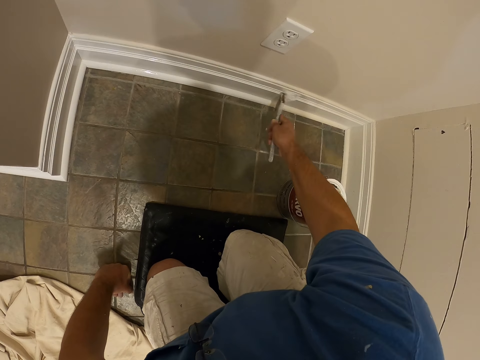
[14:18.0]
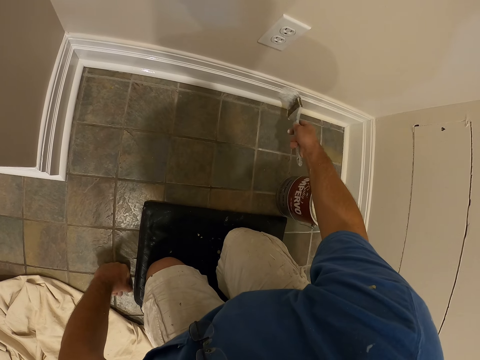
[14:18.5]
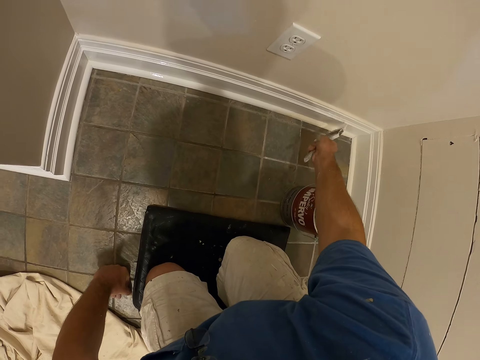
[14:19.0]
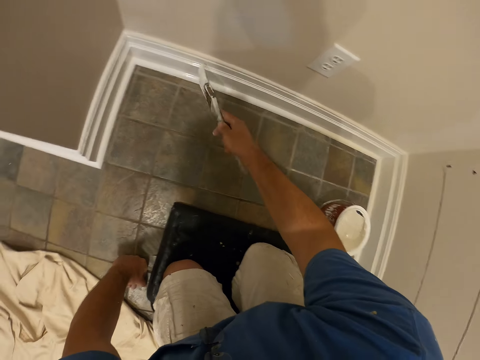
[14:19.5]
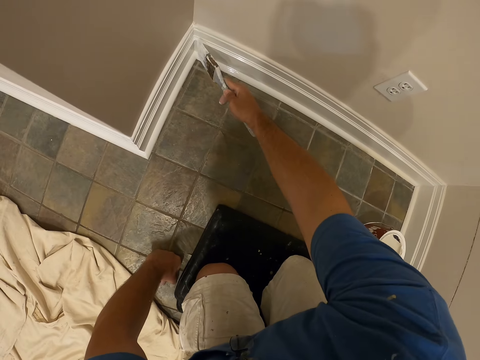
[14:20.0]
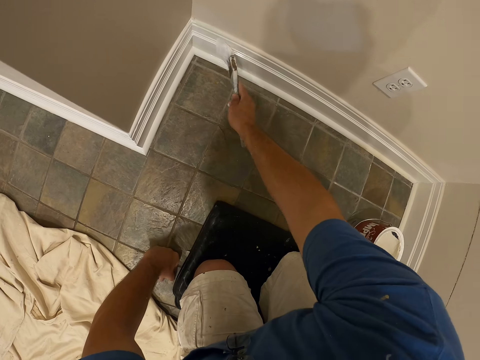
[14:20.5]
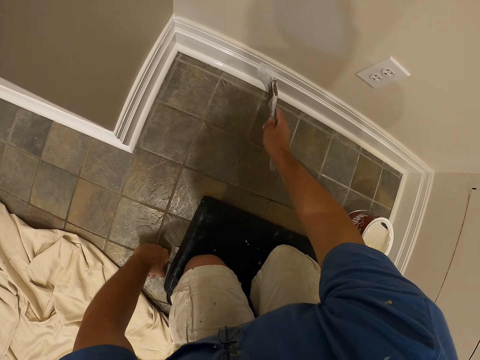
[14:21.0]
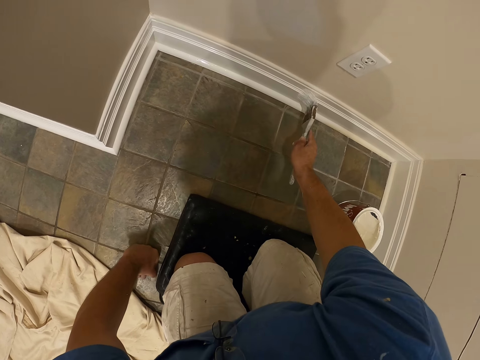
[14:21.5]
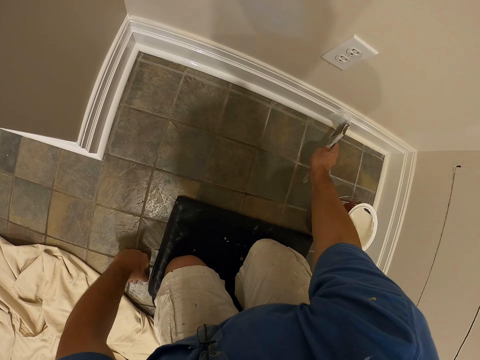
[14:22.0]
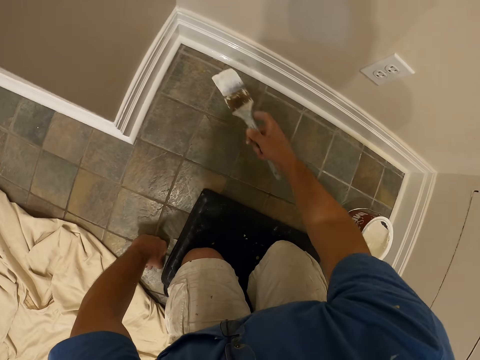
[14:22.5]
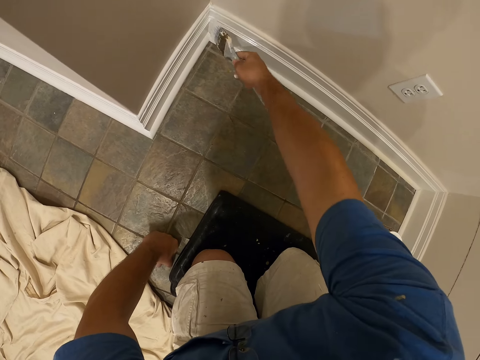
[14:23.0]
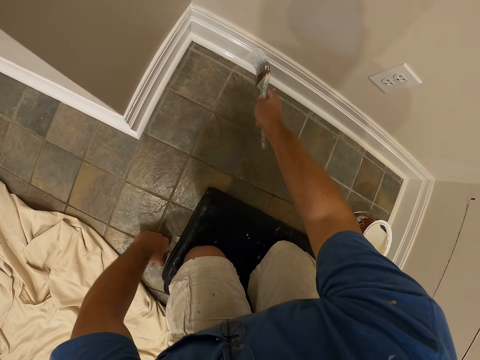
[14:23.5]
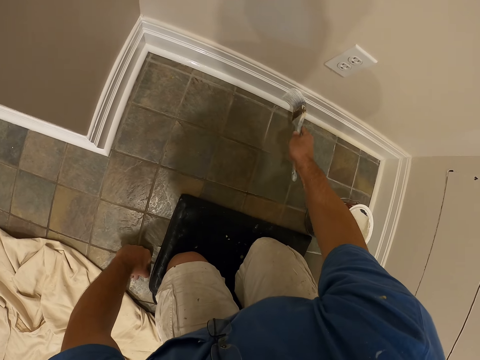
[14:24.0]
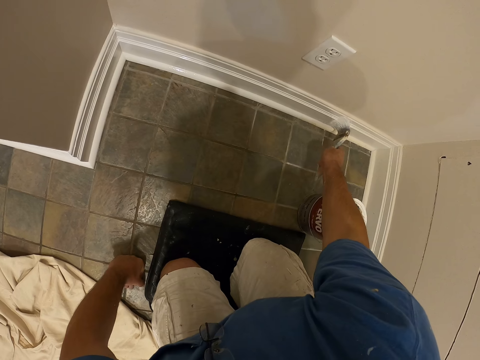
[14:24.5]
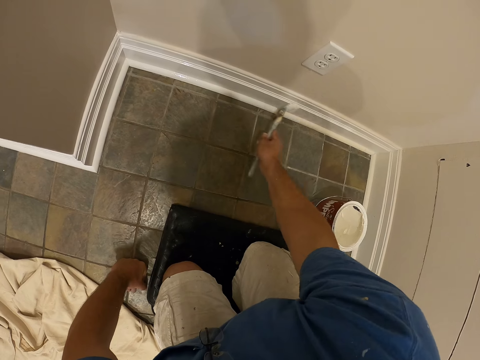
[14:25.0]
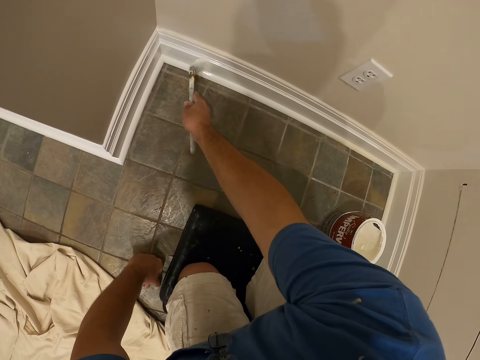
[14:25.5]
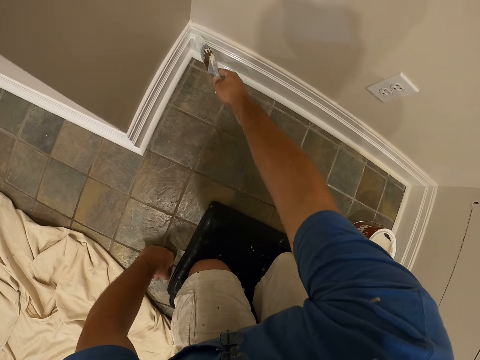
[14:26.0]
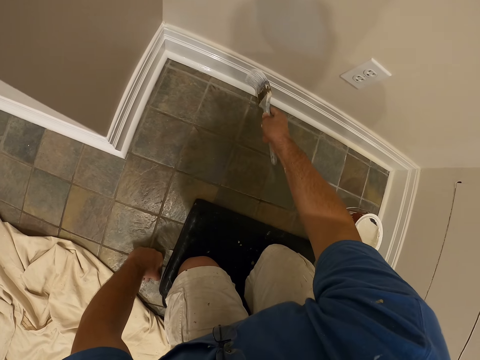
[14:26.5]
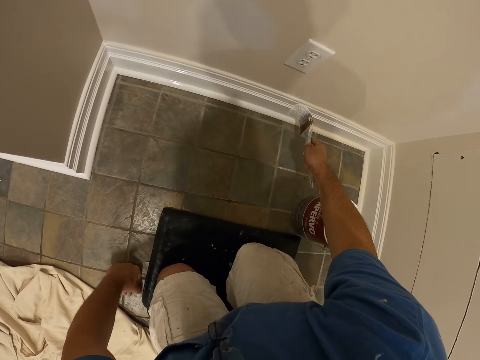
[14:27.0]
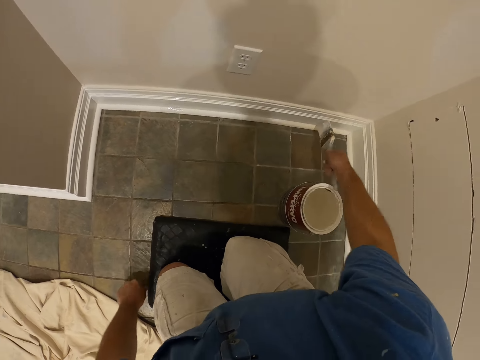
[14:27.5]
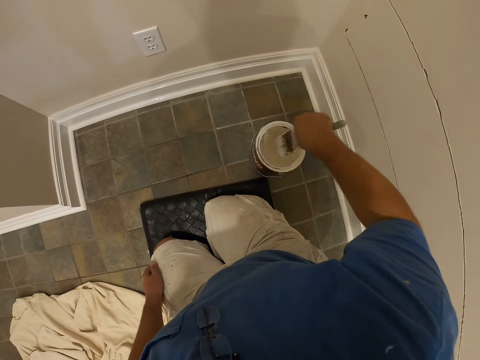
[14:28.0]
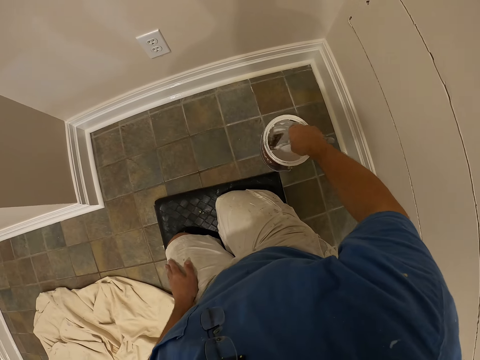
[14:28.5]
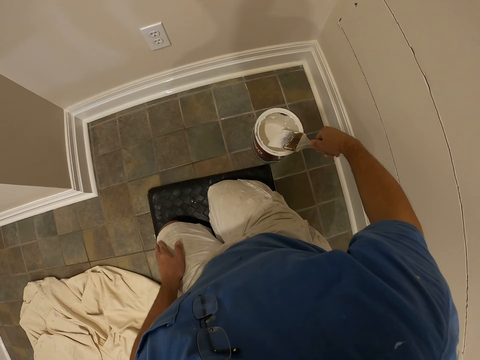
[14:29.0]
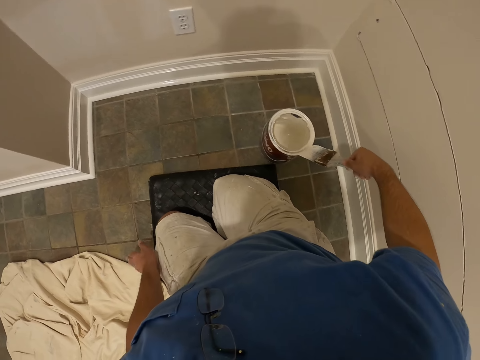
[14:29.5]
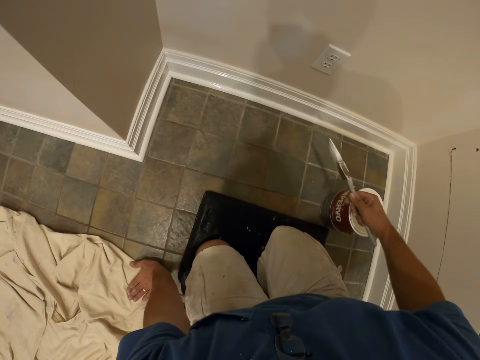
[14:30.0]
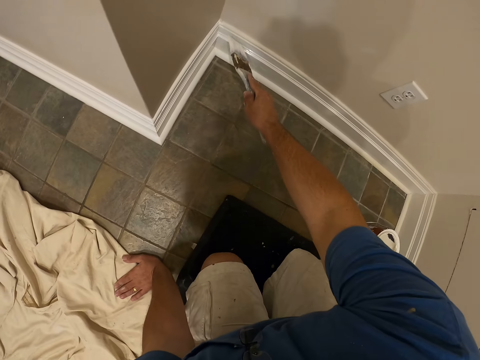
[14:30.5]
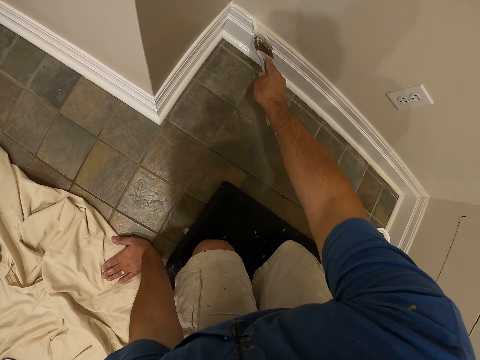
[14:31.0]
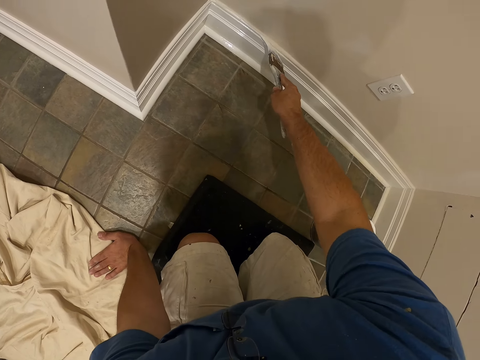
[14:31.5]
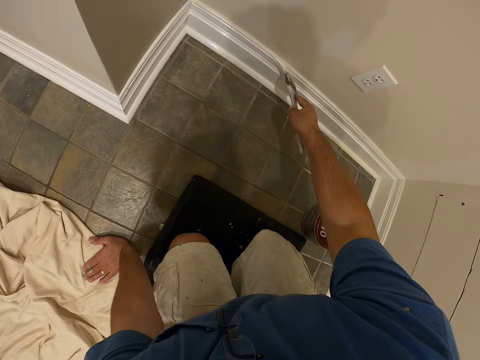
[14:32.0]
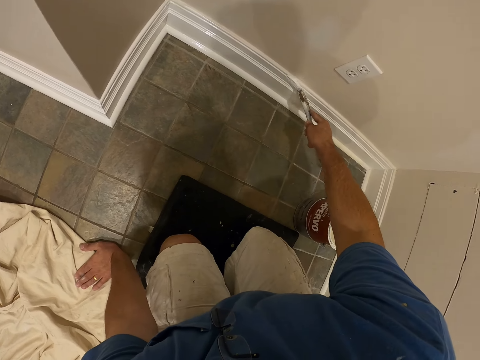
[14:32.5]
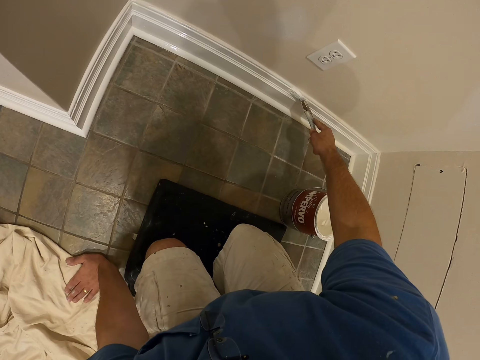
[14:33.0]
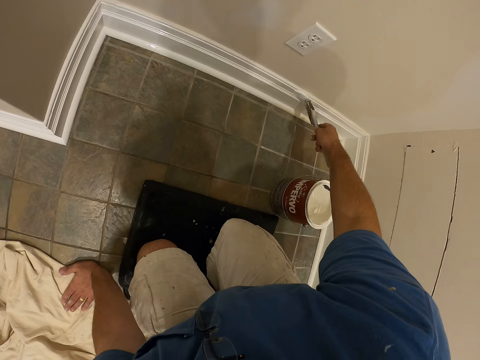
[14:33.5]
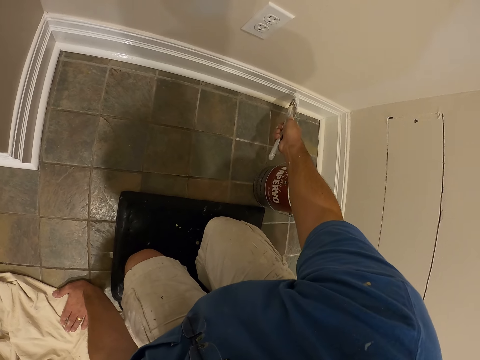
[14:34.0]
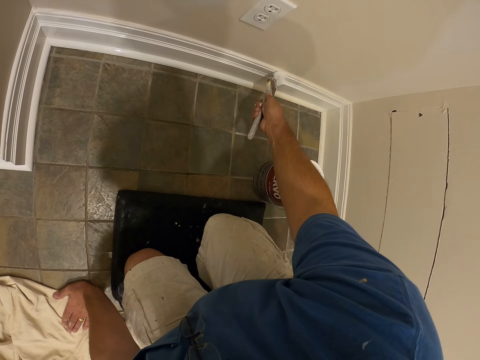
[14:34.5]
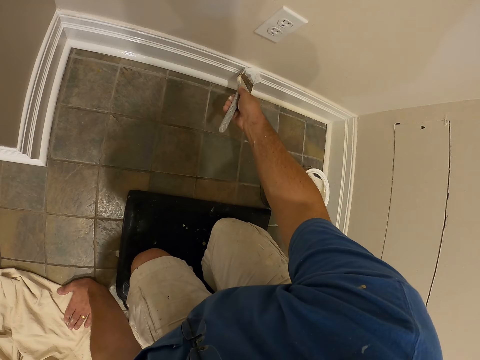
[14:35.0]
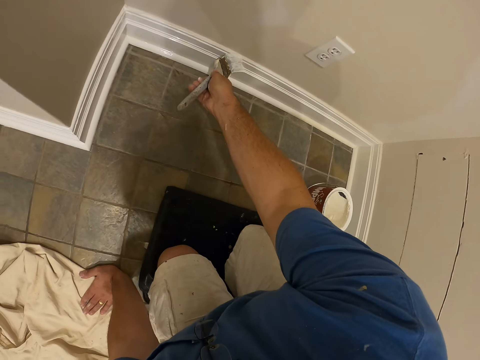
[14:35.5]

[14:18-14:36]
The camera wearer dips the paint brush inside the paint on the floor. He wipes the brush with the container. He paints the room with the paint brush in his right hand.

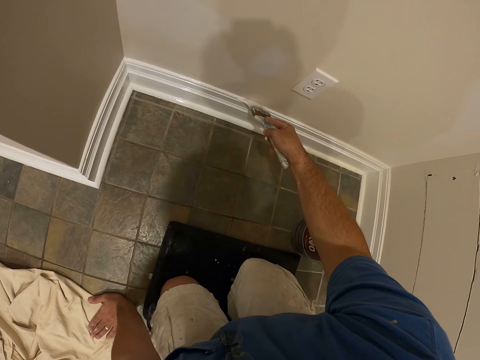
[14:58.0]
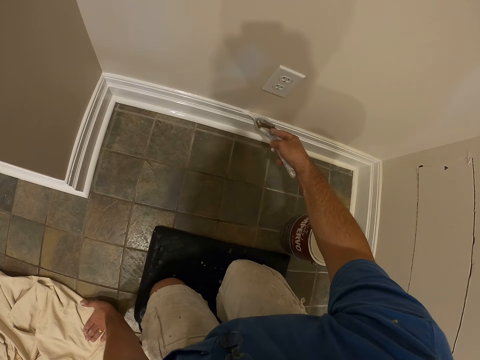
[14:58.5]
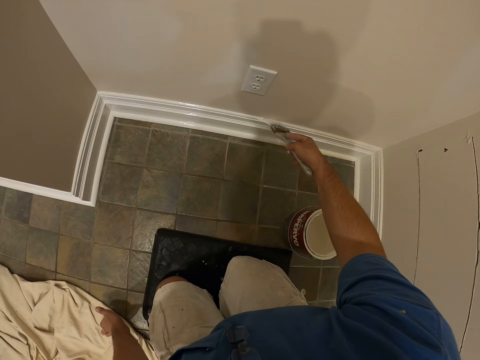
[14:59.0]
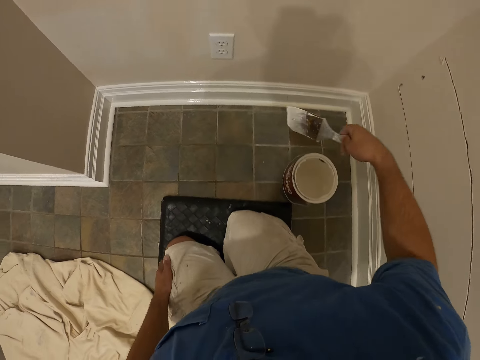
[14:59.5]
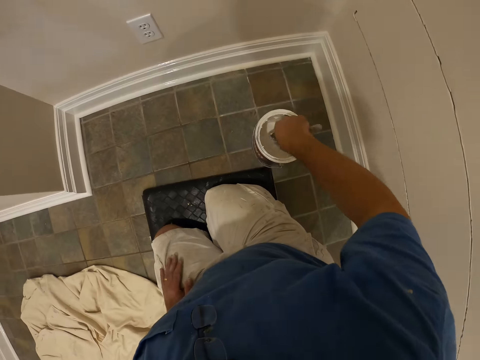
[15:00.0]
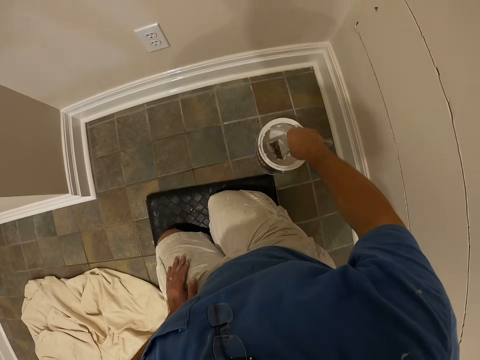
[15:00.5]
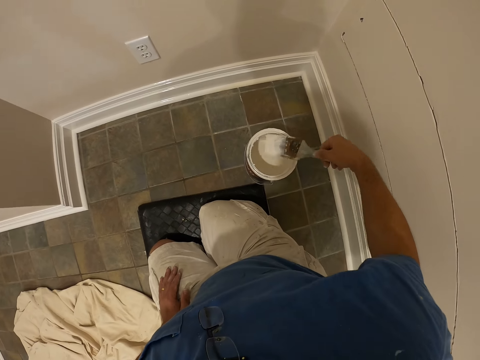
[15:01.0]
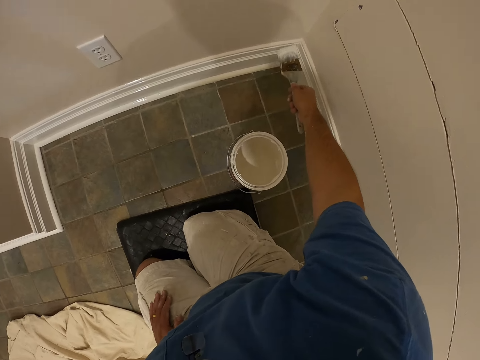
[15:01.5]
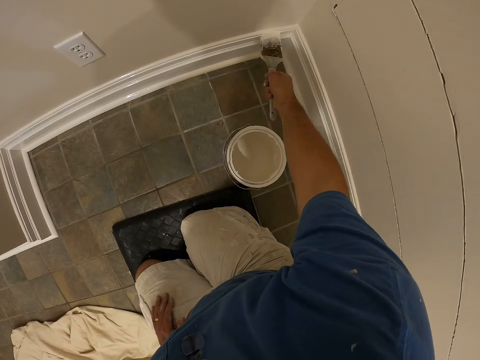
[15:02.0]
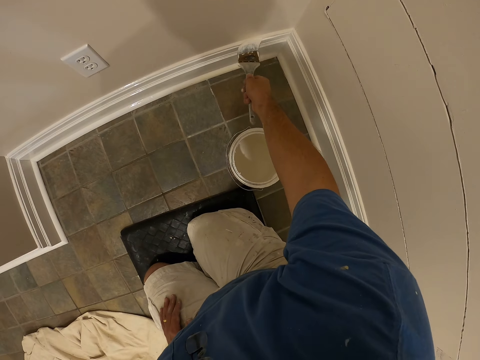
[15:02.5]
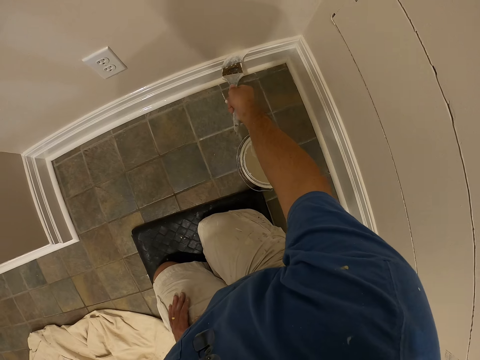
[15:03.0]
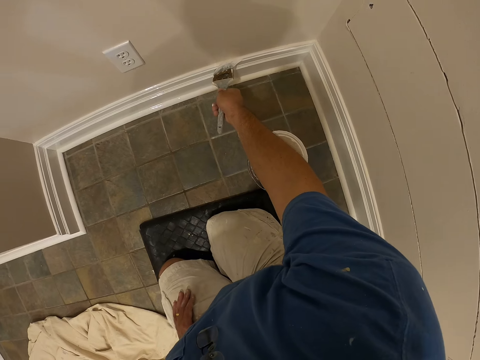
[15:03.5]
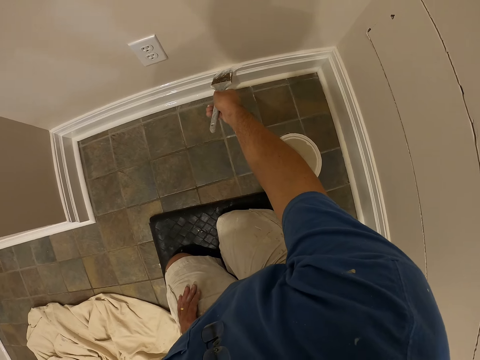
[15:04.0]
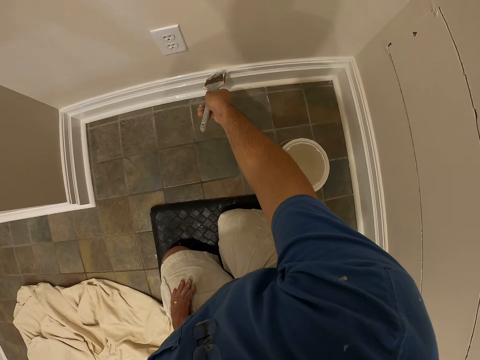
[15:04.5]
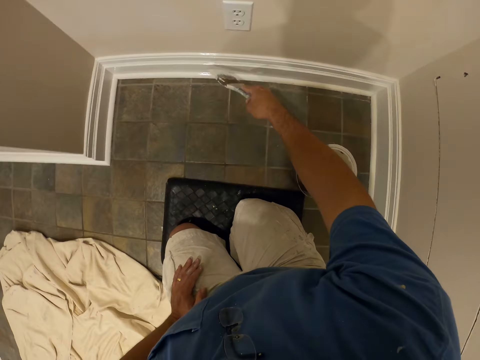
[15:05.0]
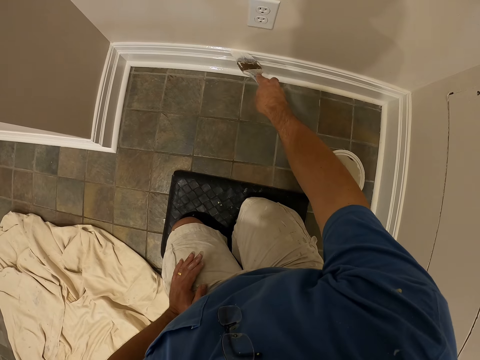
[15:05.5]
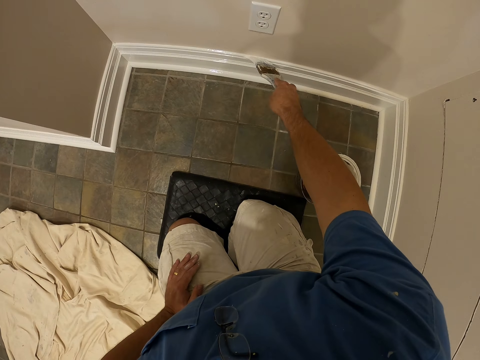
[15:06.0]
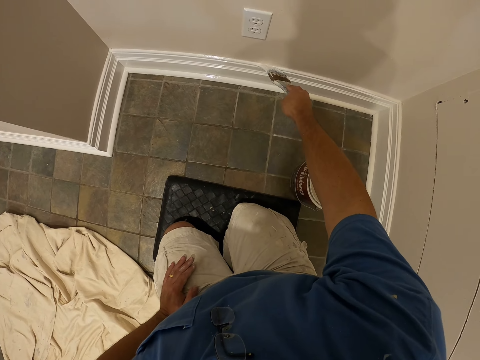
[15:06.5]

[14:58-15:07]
The camera wearer dips the paint brush inside the paint on the floor. He paints the room with the paint brush in his right hand.
